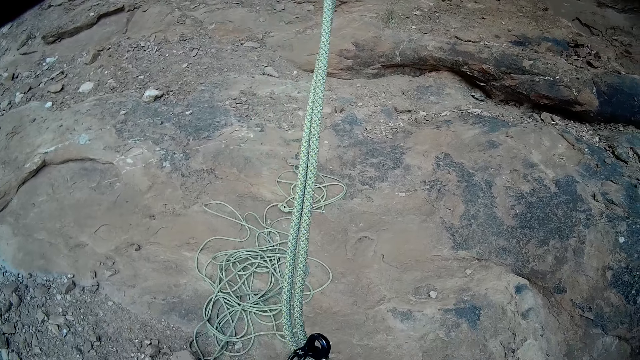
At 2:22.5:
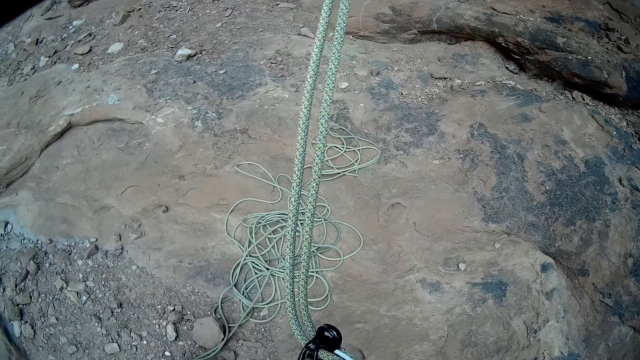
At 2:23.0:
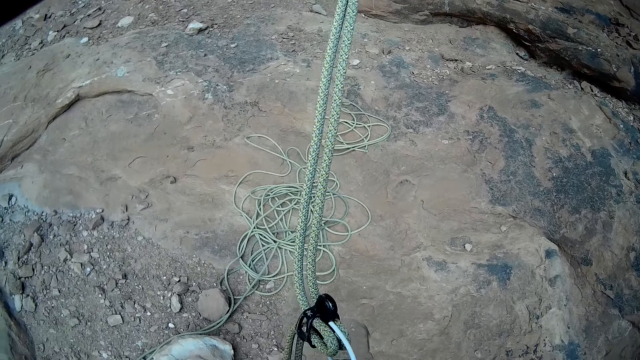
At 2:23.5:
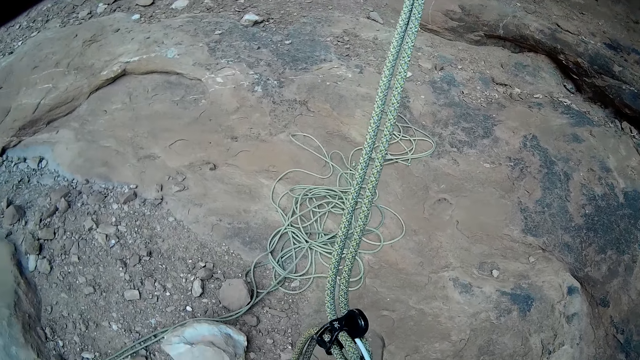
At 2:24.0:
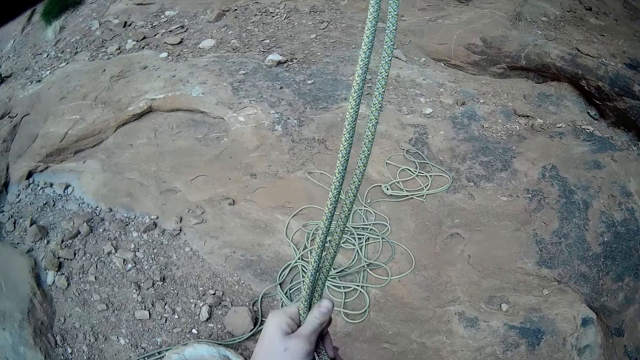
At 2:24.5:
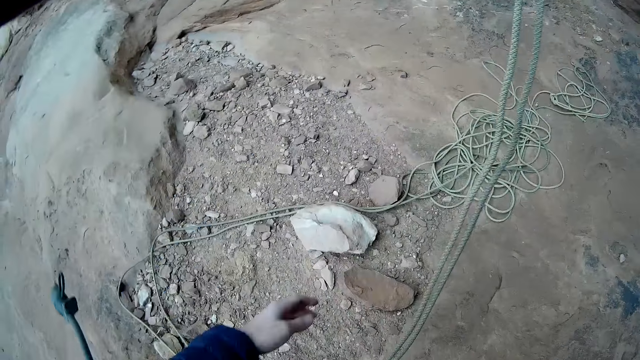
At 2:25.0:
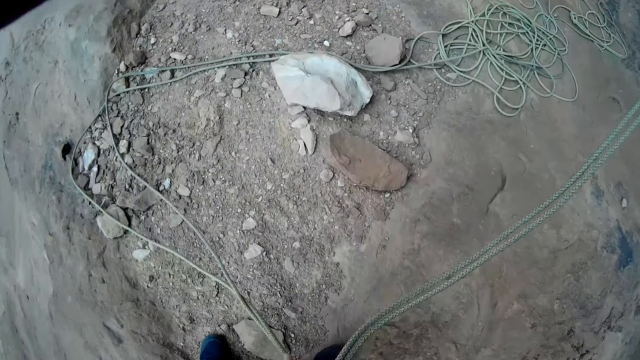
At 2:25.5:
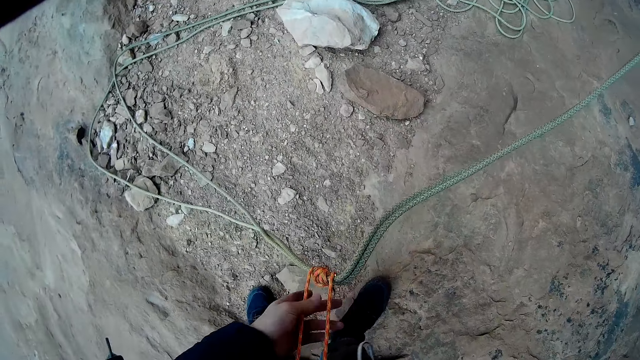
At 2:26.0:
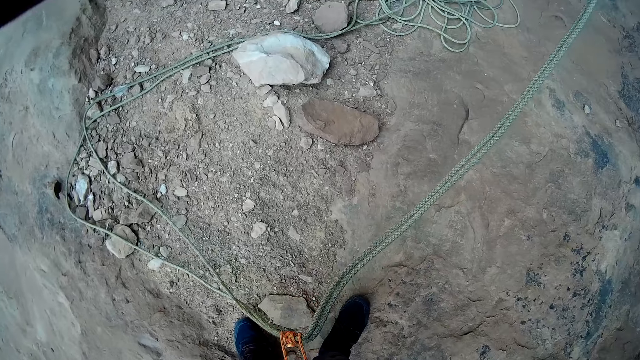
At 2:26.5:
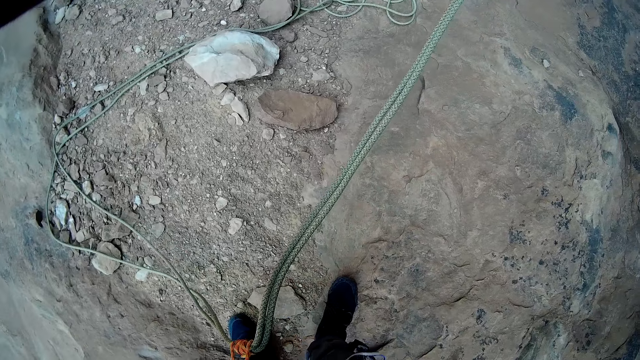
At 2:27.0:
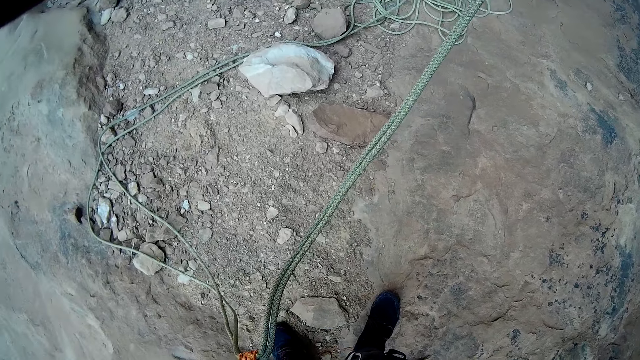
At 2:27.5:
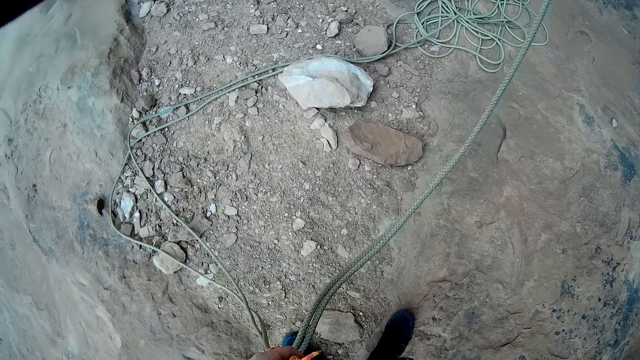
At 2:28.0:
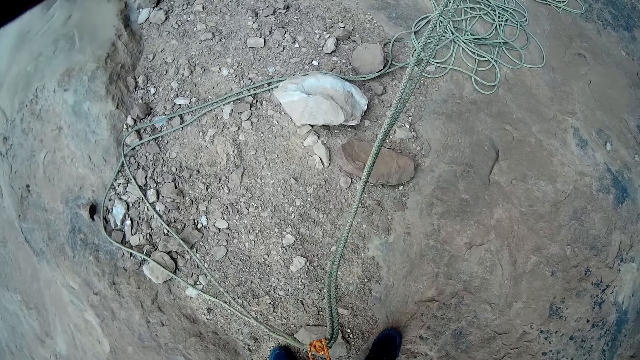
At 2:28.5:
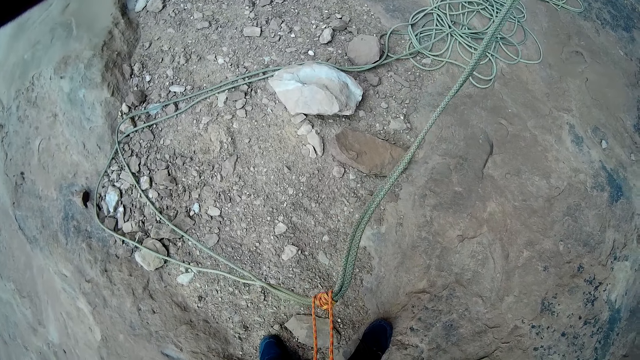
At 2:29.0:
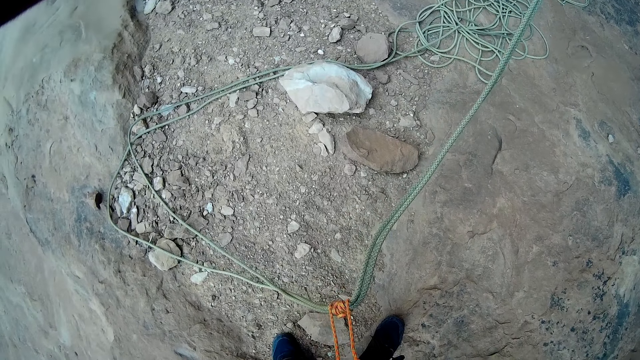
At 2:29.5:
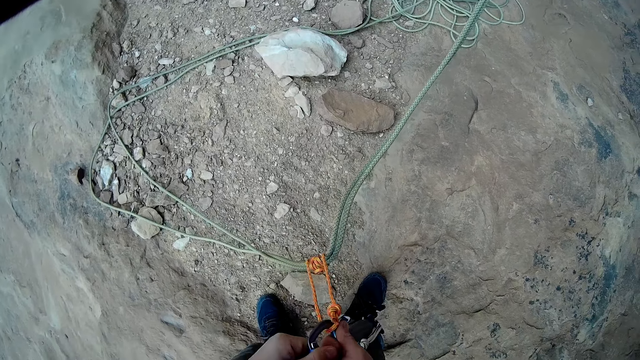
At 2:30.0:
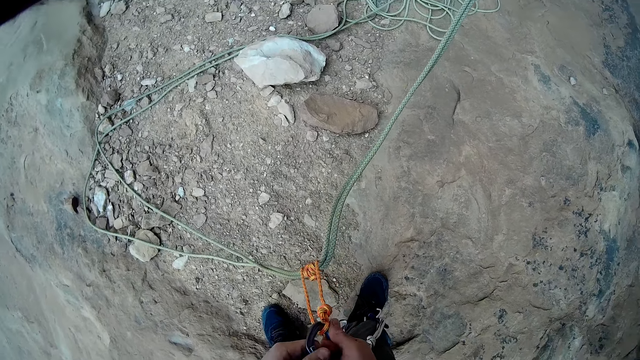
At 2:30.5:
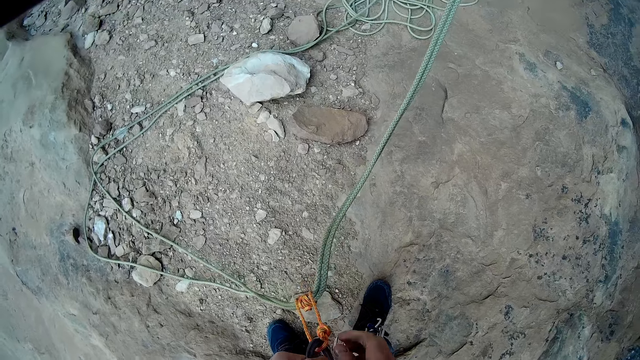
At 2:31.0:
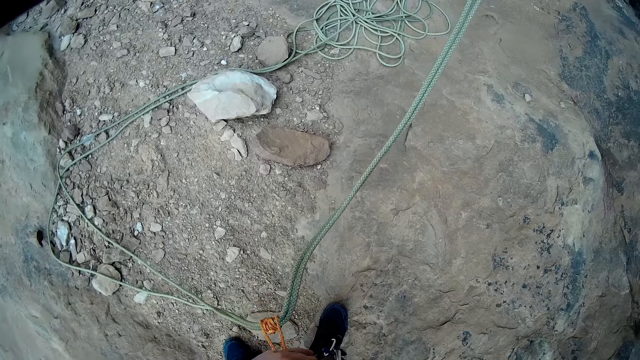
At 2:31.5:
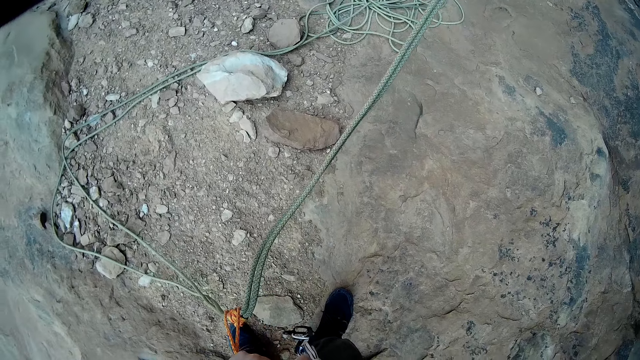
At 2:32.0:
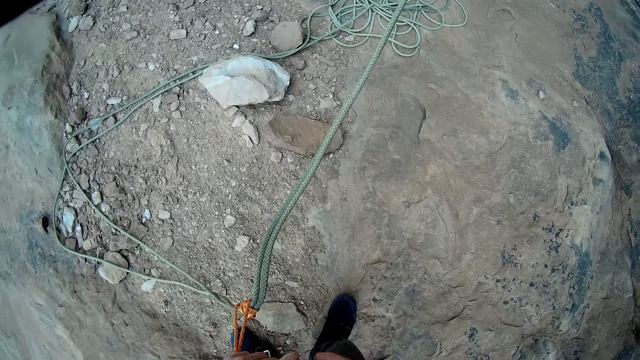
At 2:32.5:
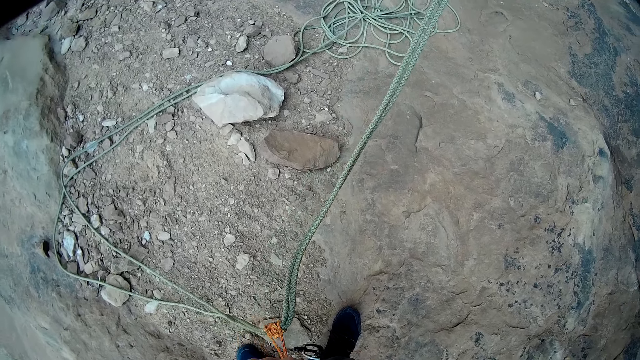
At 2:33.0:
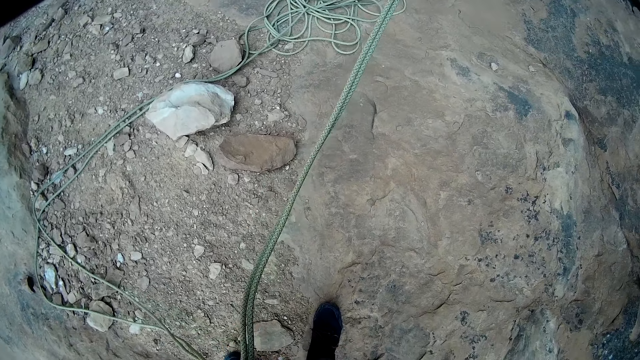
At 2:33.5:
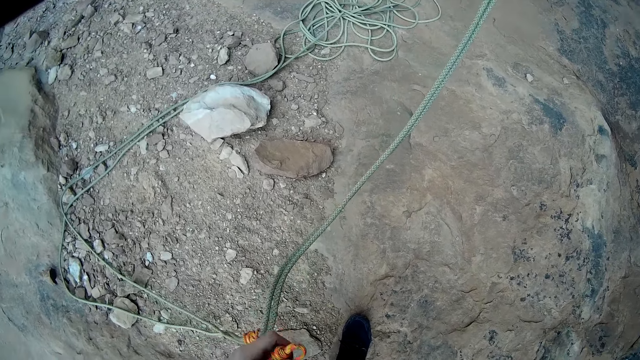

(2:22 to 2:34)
The camera wearer throws the pulley on the ground. They loosen a knot on the mountain rope.

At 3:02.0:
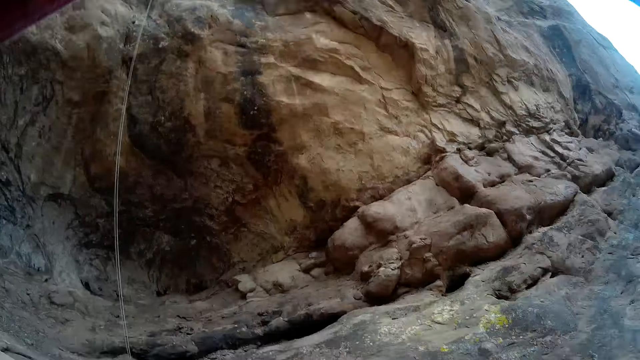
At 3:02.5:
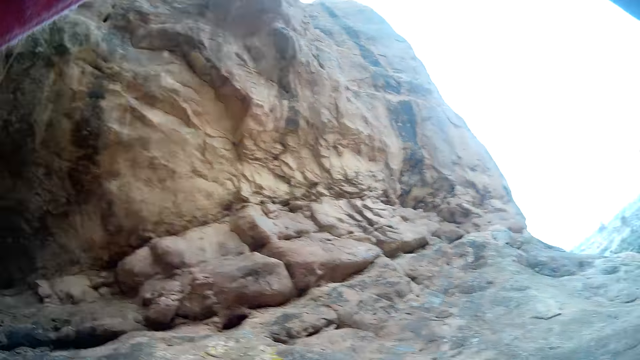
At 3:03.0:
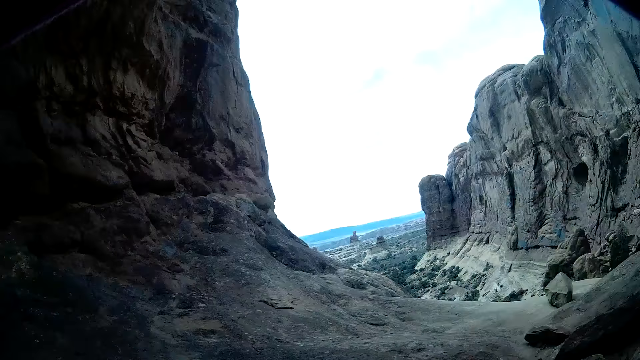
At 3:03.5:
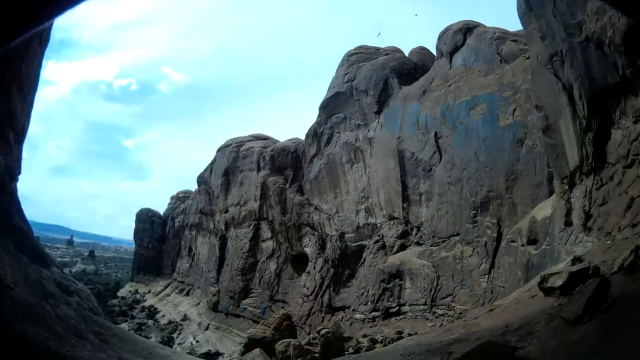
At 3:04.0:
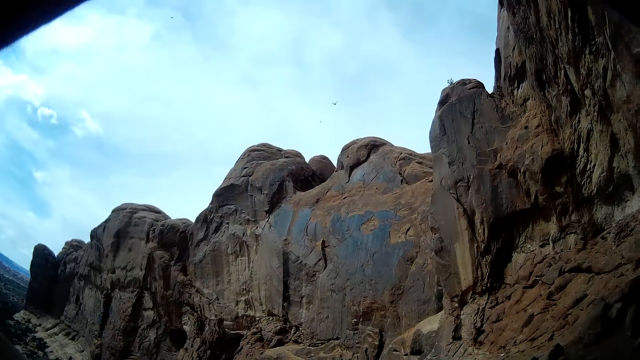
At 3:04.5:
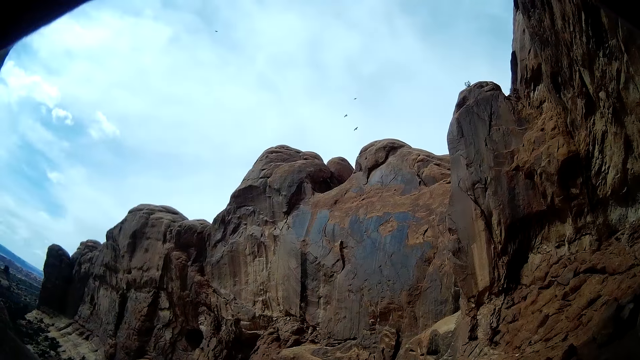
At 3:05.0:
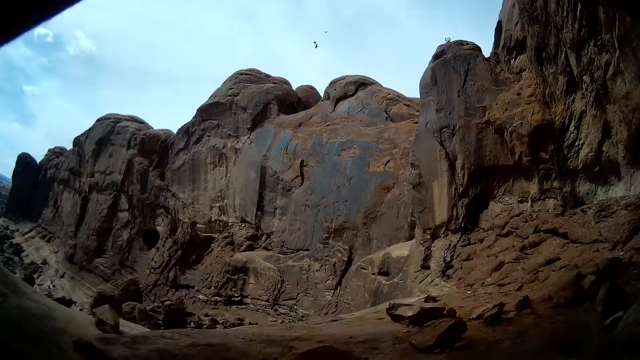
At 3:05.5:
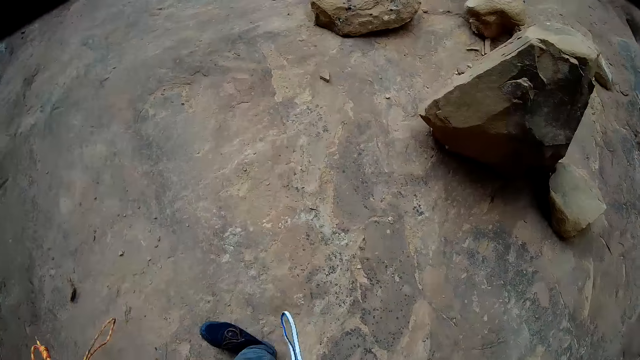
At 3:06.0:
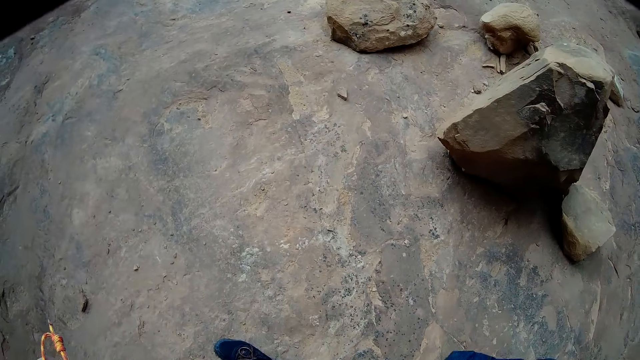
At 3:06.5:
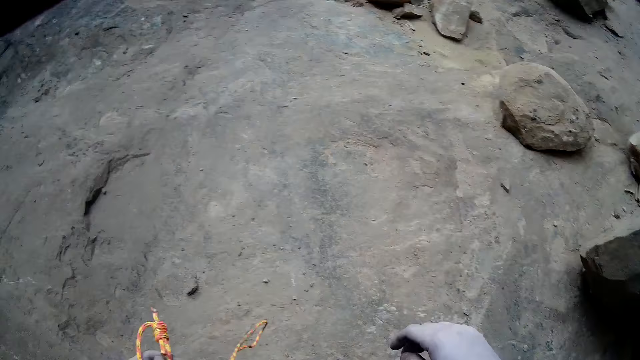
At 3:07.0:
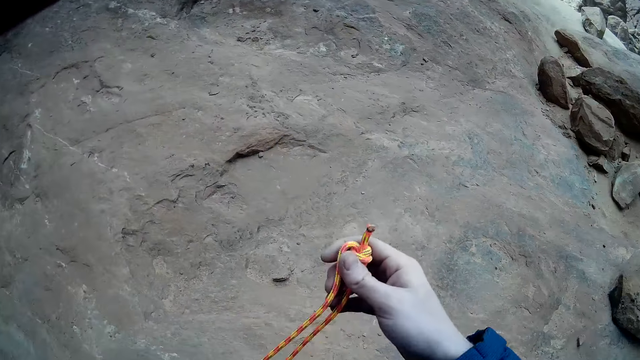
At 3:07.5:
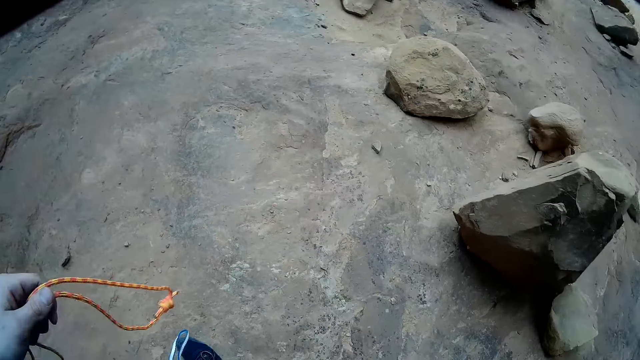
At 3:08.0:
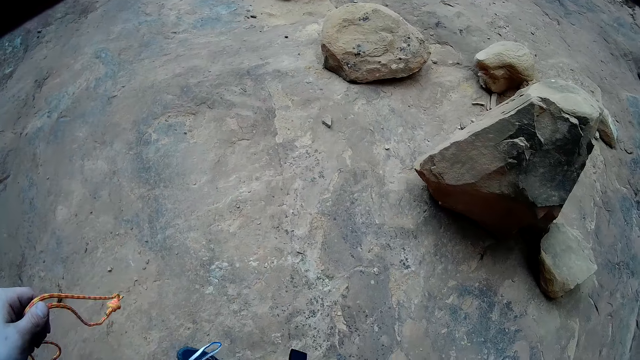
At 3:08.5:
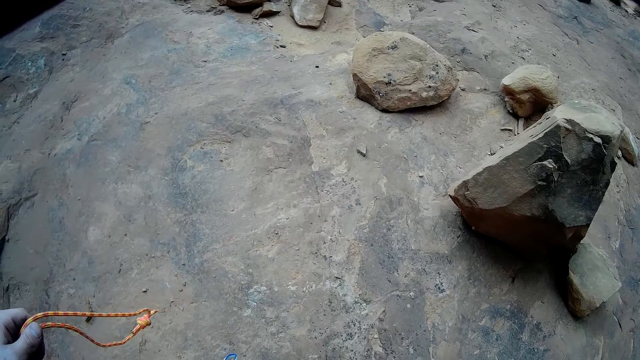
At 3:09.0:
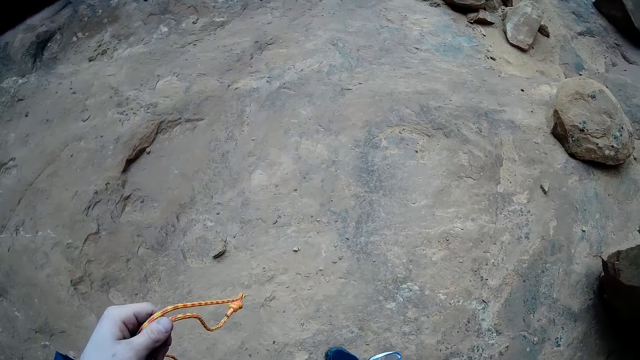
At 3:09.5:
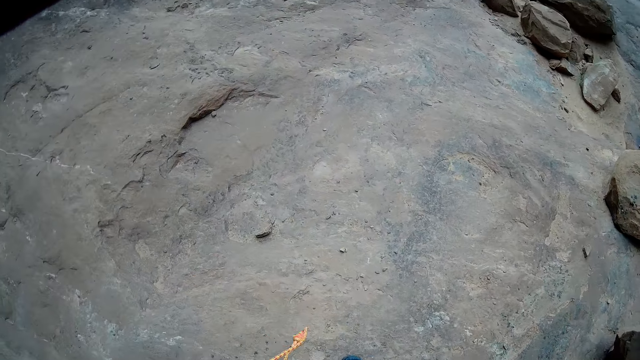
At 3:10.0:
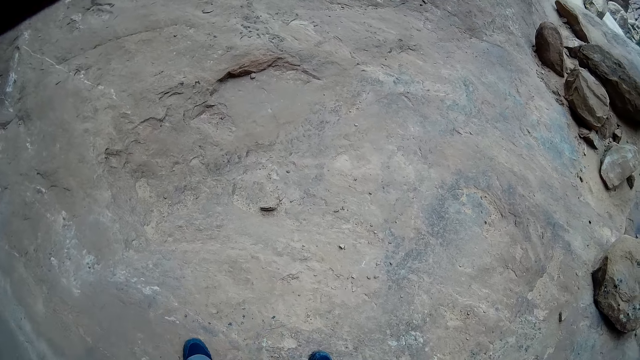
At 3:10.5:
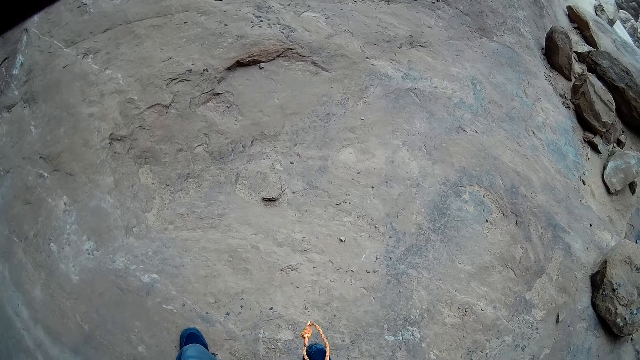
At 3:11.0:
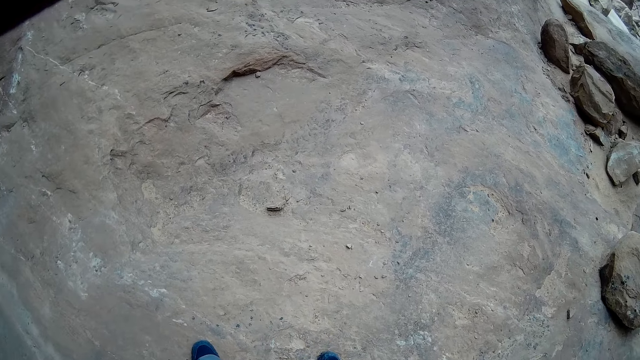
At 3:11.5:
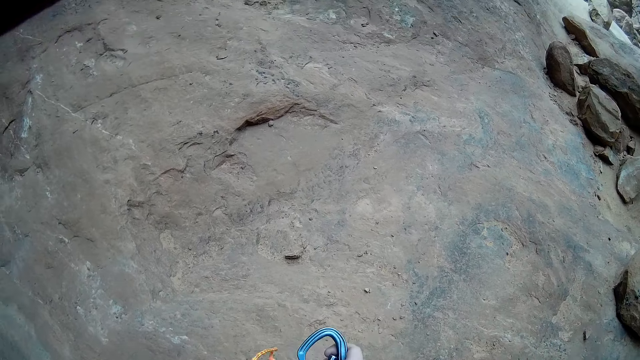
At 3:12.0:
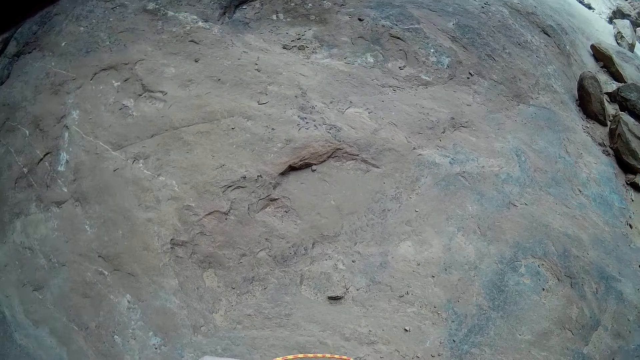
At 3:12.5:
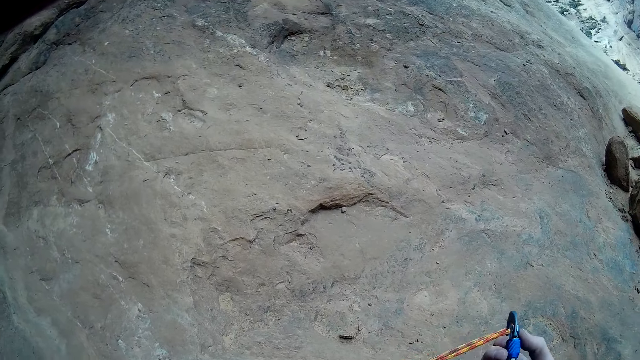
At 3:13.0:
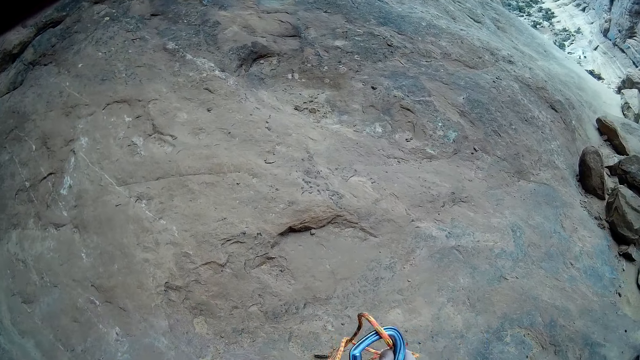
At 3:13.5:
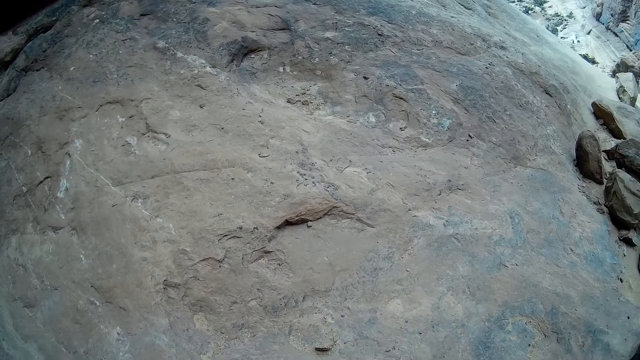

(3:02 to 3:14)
The camera wearer looks up the mountain. He looks at the ground. He holds the rope on his left hand with his right hand and drops the rope with his right hand. He fixes the rope on a pulley in his right hand.
